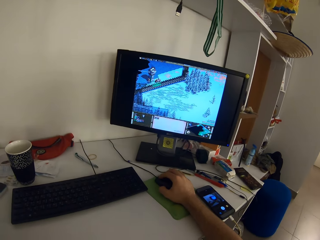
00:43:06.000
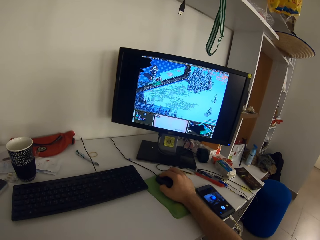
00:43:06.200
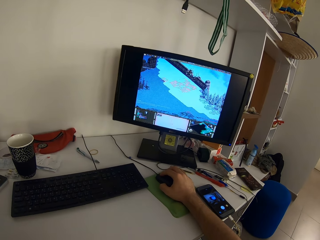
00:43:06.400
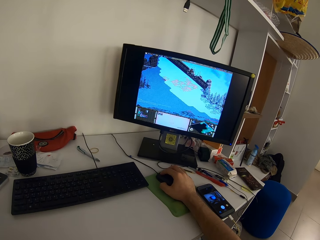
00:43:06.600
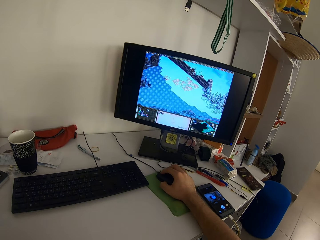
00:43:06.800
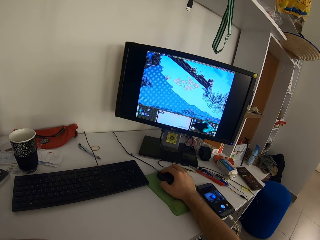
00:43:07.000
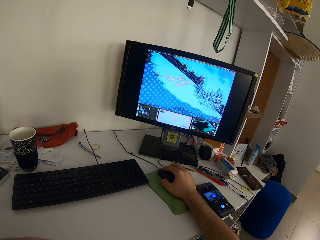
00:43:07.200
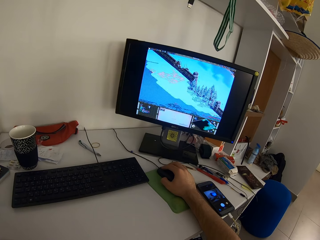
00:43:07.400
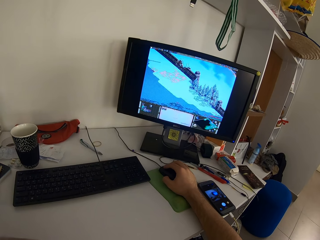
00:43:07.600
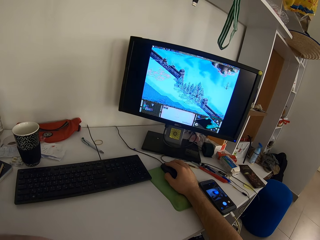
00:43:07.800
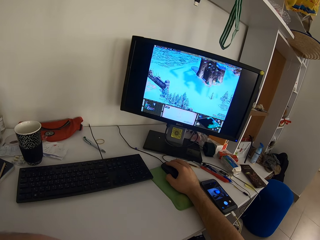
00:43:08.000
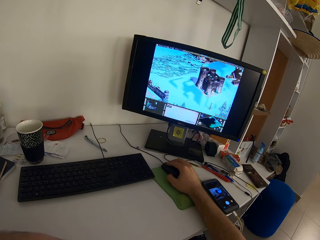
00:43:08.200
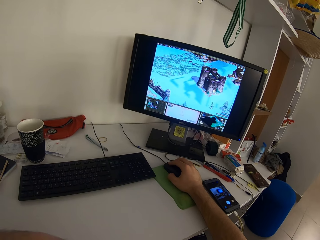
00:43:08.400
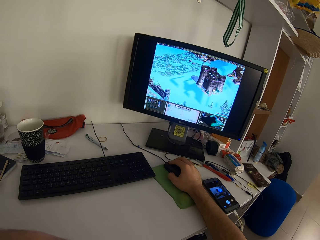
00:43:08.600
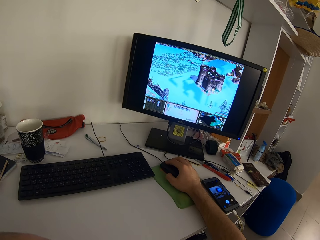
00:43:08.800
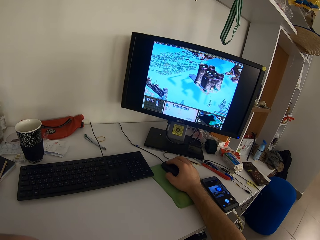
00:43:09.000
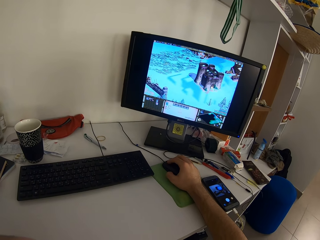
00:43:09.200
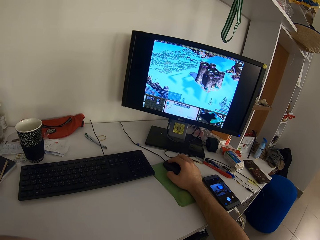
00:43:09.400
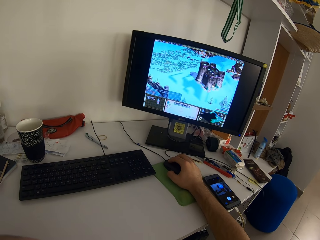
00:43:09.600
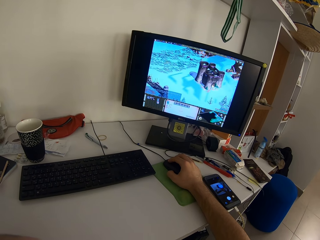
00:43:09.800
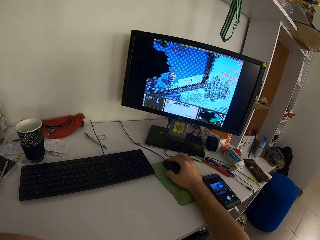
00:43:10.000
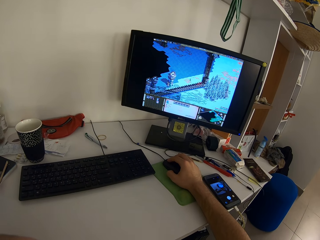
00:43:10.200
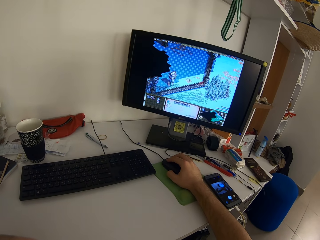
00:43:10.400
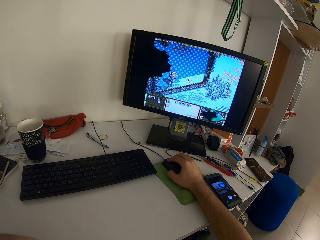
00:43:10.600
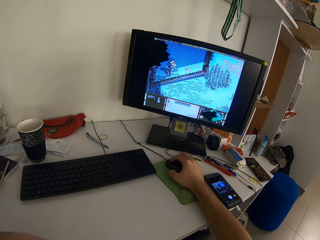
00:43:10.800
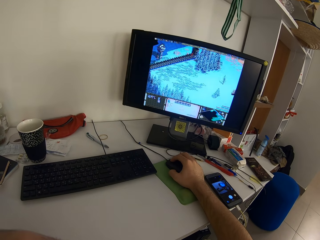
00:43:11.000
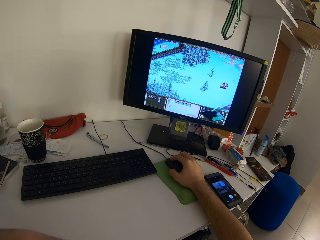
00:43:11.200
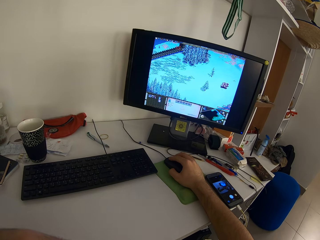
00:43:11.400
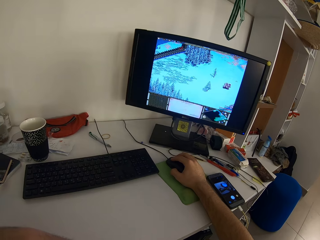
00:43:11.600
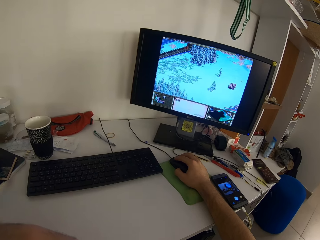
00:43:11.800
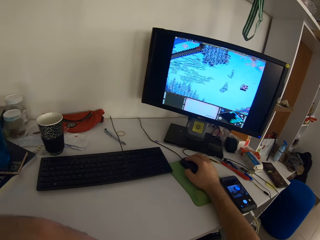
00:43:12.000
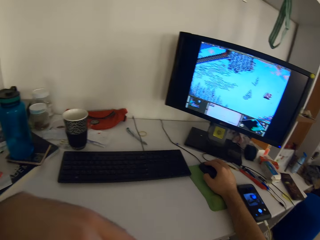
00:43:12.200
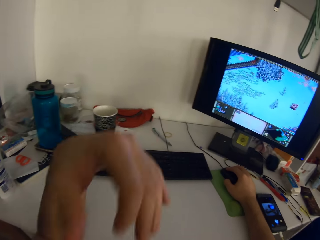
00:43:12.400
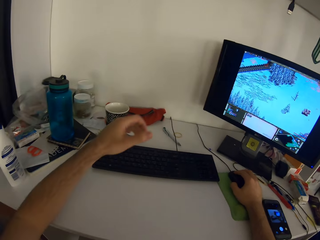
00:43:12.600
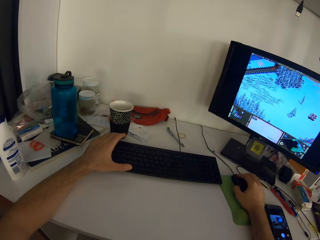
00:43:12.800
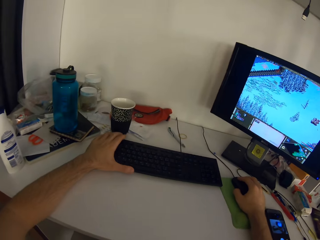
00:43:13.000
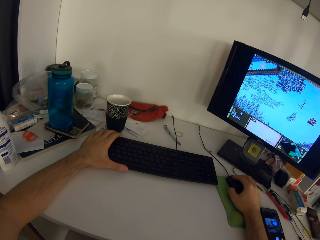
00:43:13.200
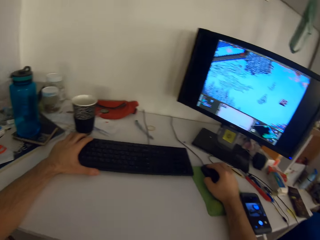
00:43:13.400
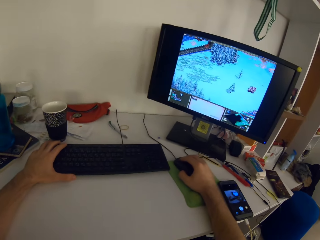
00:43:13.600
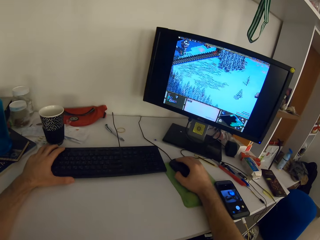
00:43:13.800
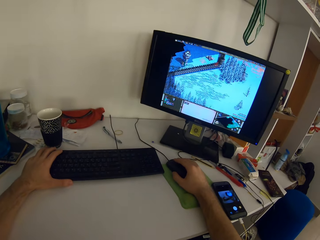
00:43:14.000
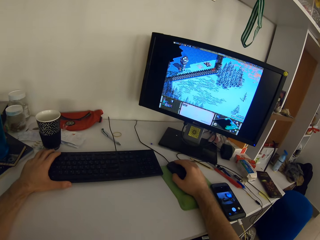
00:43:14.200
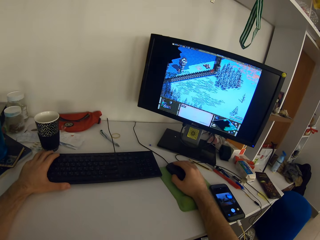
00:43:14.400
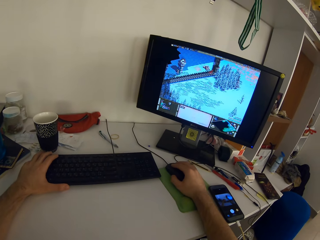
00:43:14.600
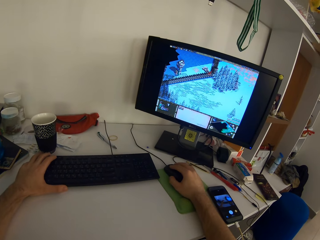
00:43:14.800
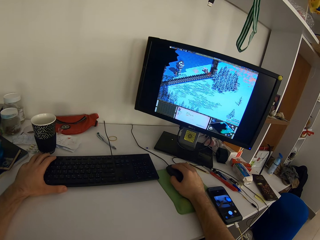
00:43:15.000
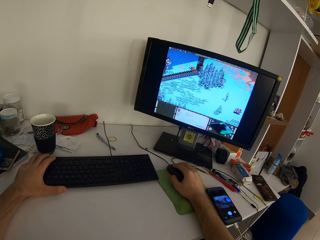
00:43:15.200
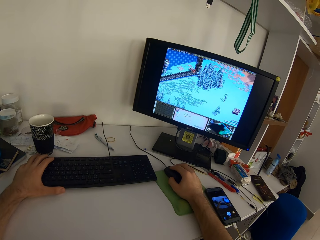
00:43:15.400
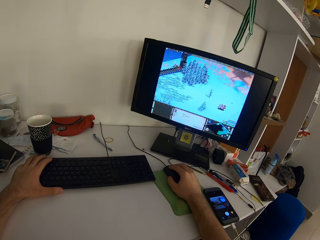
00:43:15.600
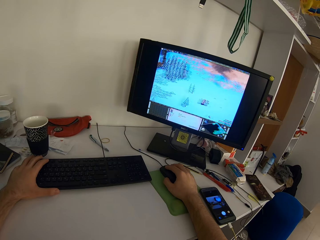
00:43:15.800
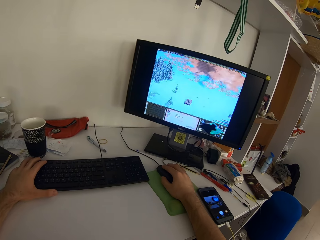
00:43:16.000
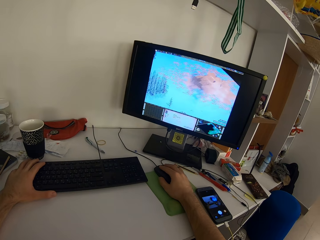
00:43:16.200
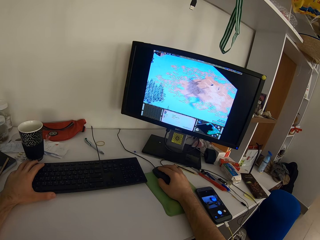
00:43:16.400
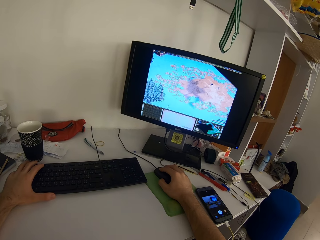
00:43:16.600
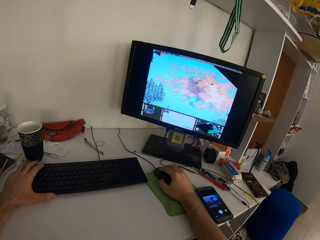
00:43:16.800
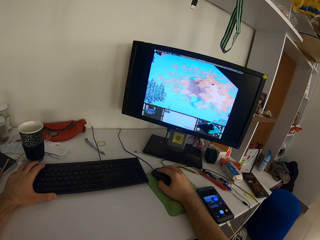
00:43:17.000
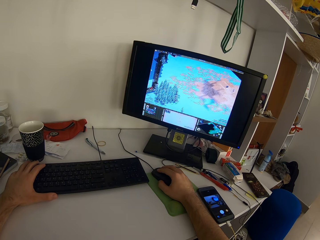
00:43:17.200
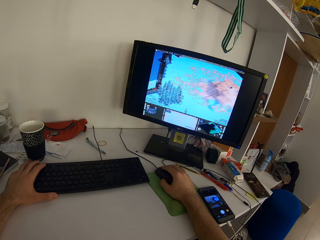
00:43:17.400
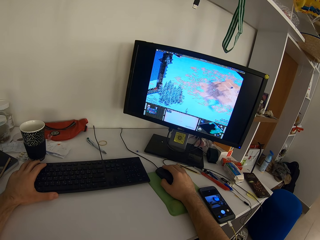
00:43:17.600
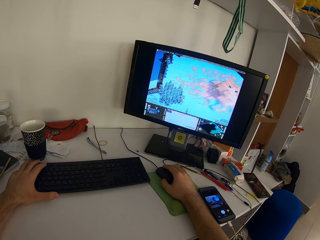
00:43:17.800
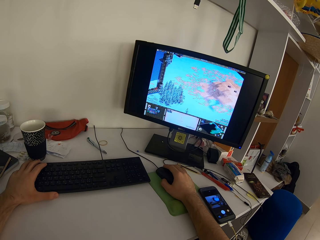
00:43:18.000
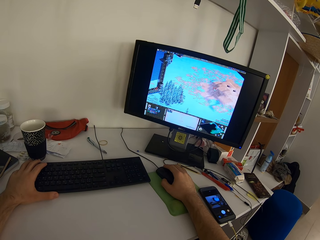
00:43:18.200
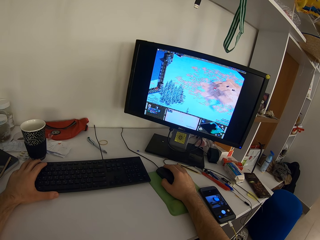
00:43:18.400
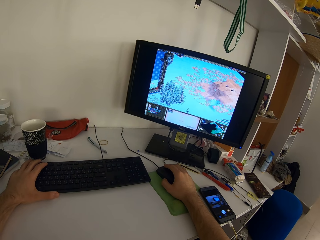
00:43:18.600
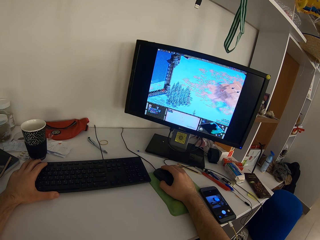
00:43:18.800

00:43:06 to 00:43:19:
The camera wearer scrolls the computer with her right hand. They place his left hand on the keyboard on the table, hold the keyboard with her left hand, and scroll the computer with her right hand.

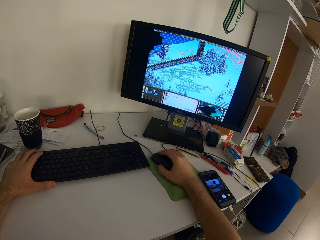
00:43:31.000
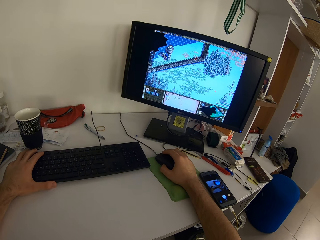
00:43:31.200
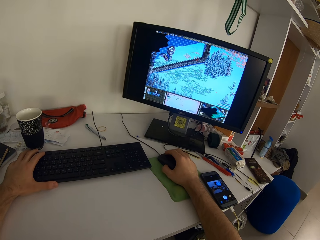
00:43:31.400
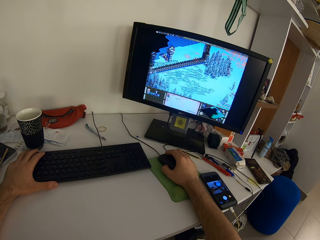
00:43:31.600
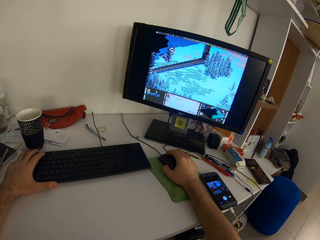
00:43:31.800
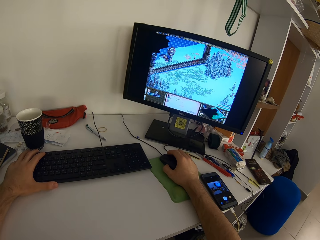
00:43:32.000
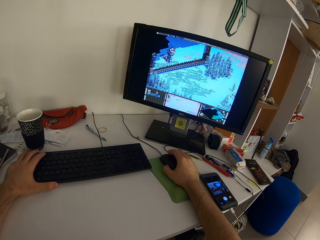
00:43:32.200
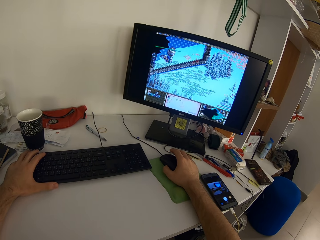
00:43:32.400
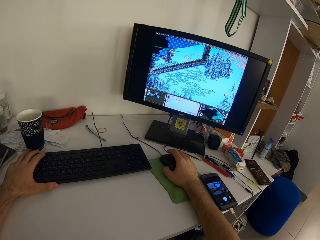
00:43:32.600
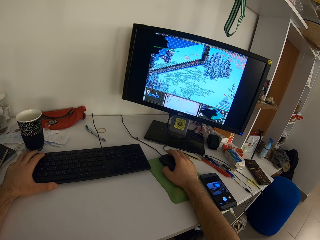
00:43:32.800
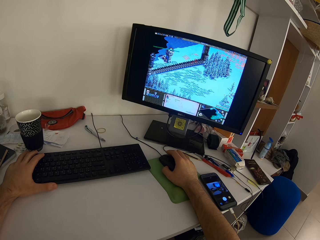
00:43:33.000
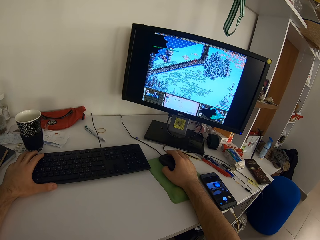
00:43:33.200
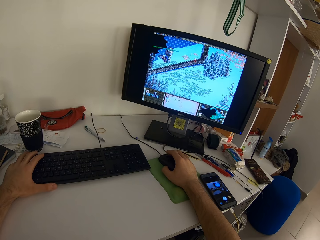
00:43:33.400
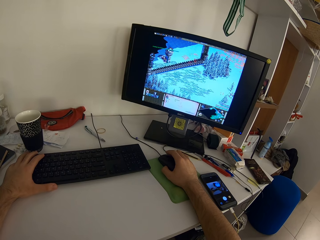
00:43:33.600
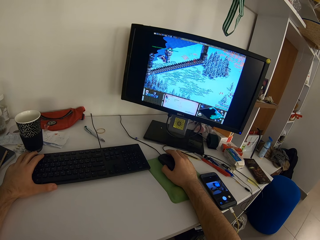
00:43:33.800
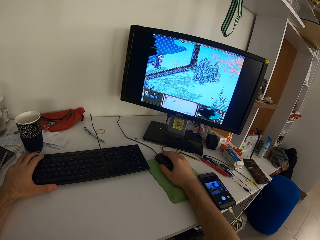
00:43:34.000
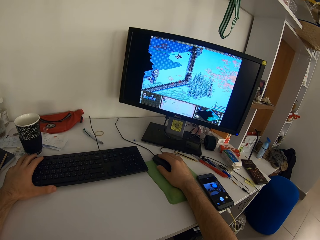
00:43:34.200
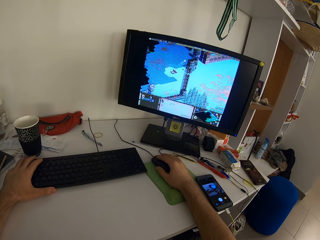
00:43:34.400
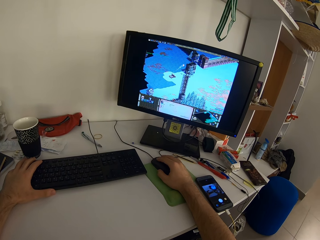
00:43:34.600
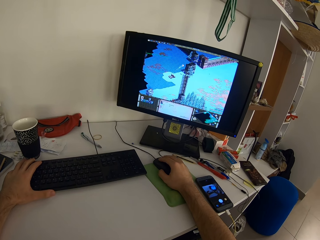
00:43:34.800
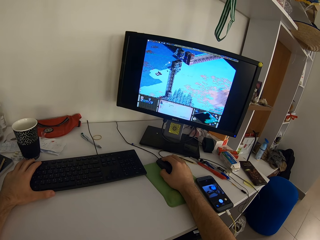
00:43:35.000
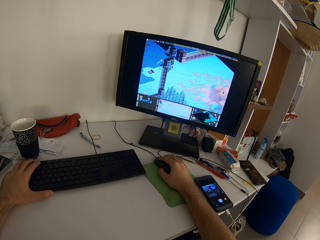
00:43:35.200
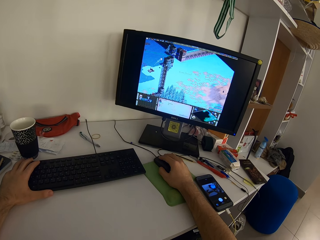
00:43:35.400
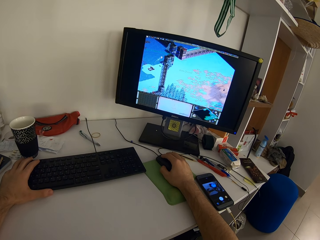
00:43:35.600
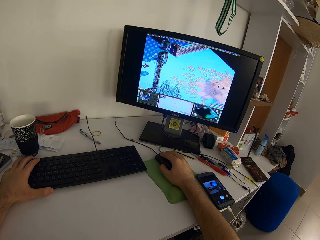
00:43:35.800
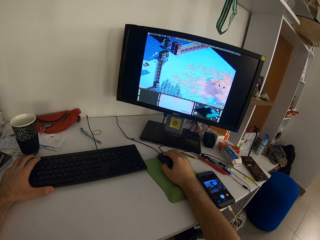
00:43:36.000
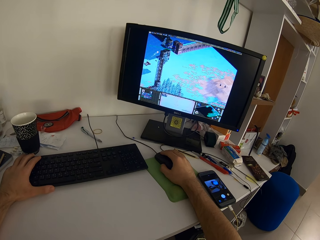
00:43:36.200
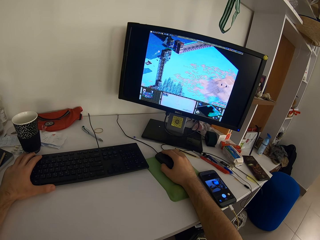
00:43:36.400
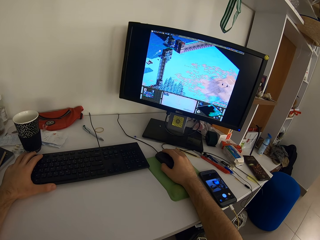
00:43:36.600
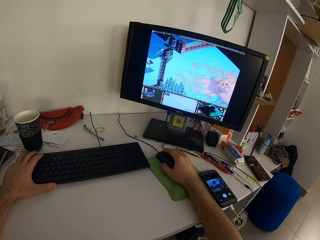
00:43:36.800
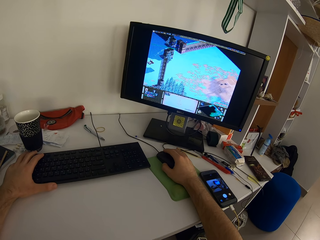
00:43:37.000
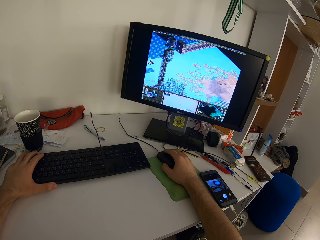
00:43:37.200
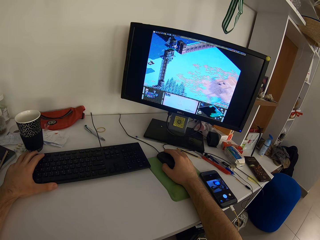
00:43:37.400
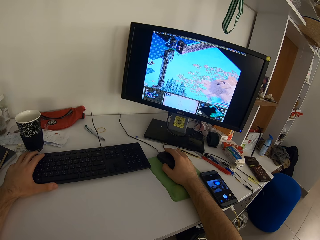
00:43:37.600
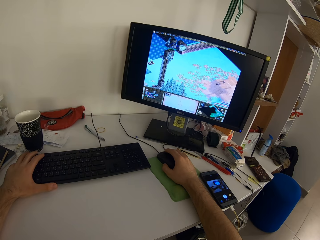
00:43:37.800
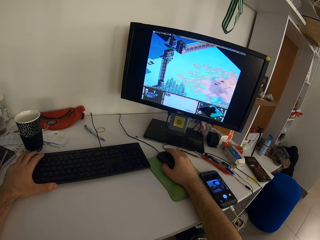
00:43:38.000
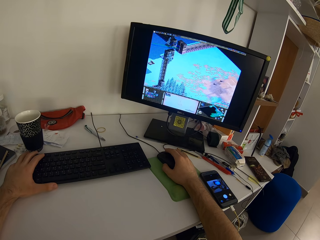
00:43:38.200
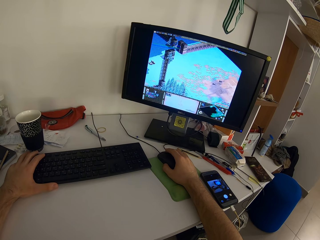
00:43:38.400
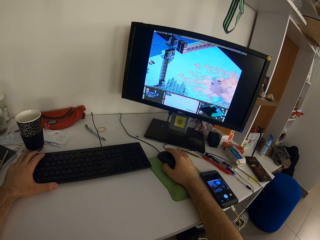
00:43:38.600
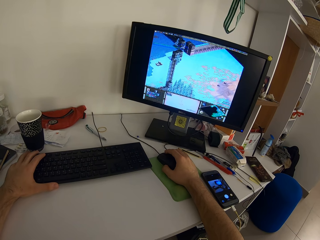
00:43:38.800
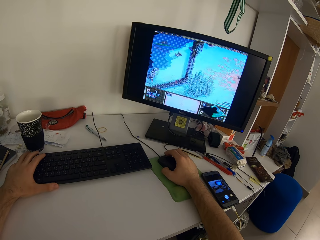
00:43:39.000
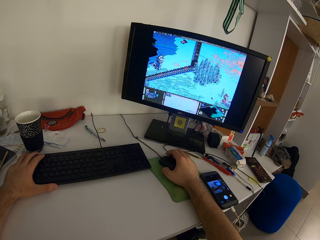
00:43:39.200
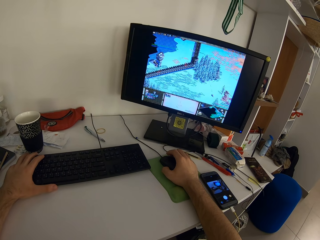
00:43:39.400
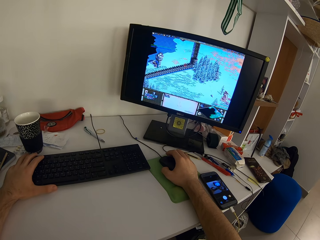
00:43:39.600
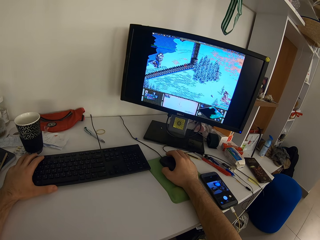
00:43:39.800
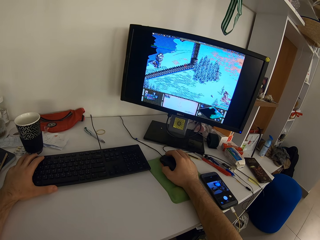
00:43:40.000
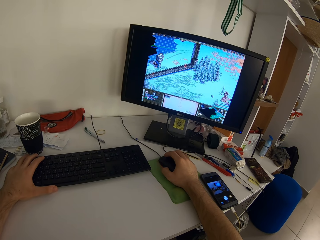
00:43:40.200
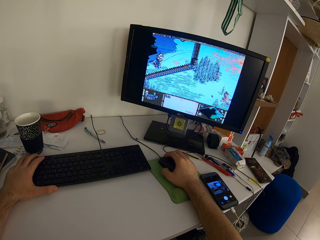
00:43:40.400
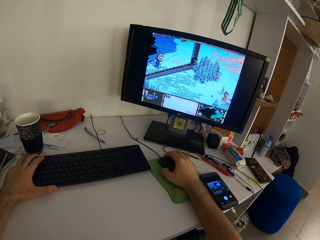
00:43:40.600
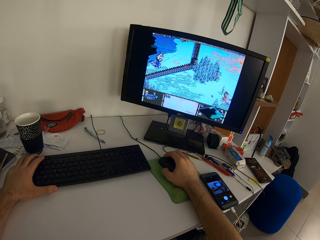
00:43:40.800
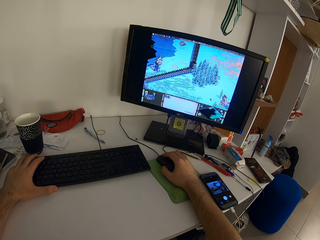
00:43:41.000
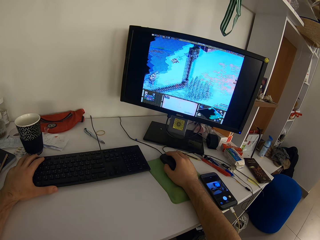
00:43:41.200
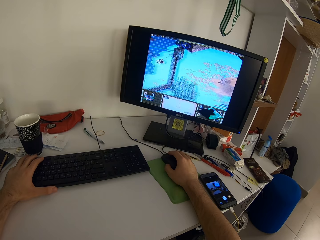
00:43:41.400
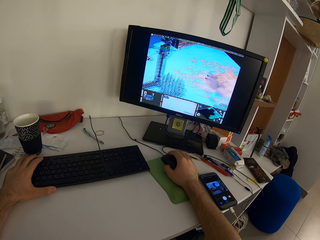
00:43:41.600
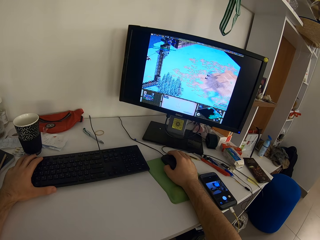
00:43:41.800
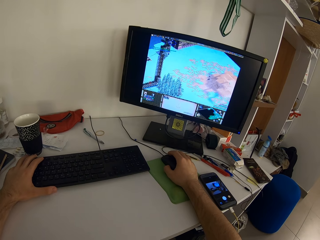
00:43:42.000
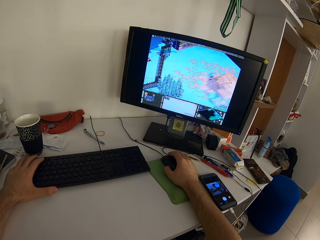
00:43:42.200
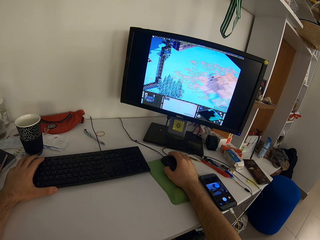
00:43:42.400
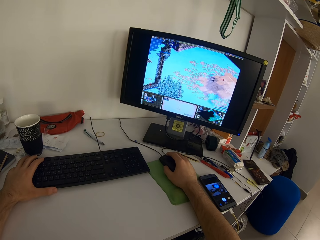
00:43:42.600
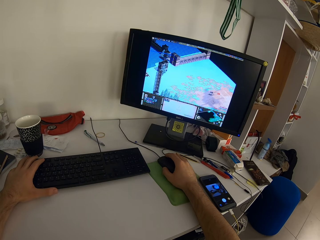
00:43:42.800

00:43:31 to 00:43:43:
The camera wearer presses the keyboard keys with her left hand. She scrolls the computer with her right hand.
